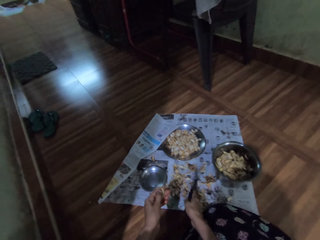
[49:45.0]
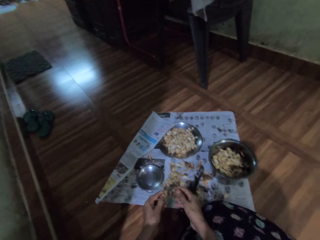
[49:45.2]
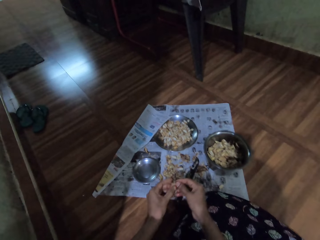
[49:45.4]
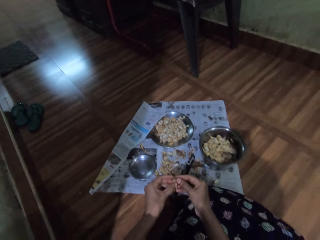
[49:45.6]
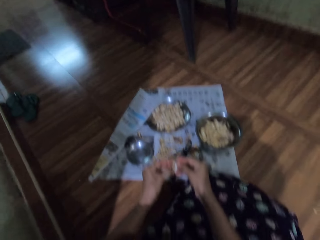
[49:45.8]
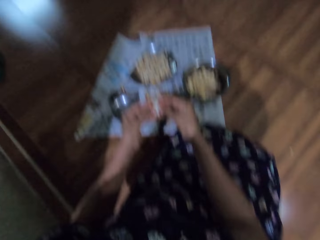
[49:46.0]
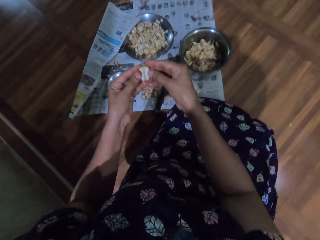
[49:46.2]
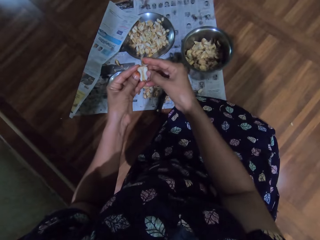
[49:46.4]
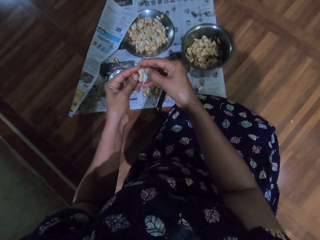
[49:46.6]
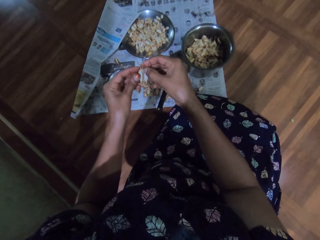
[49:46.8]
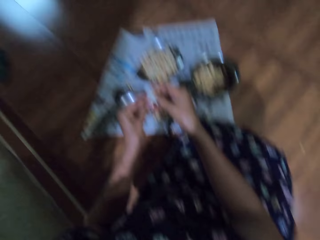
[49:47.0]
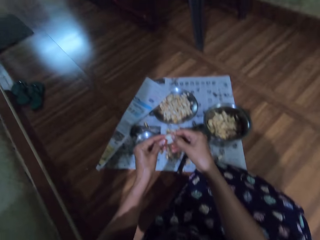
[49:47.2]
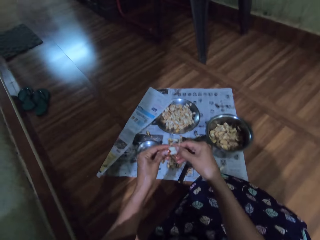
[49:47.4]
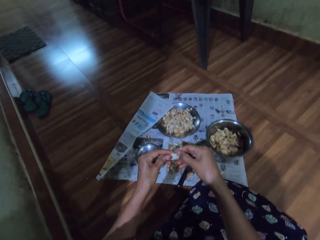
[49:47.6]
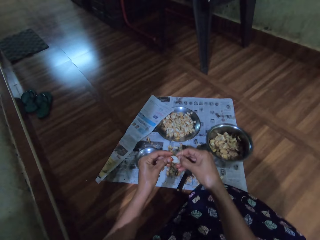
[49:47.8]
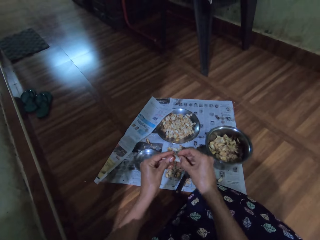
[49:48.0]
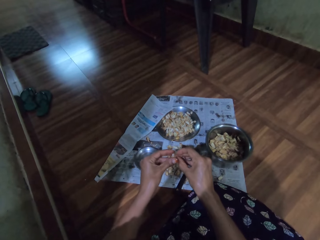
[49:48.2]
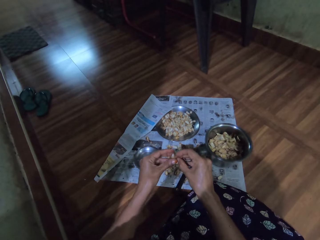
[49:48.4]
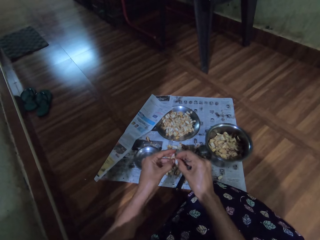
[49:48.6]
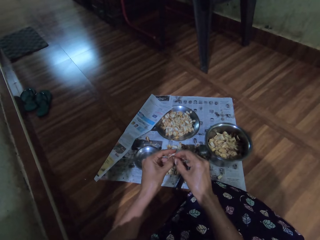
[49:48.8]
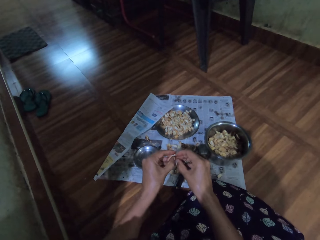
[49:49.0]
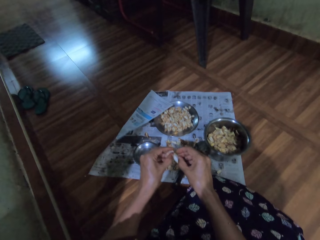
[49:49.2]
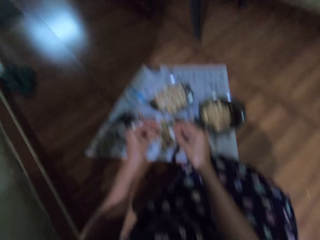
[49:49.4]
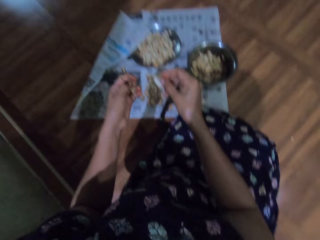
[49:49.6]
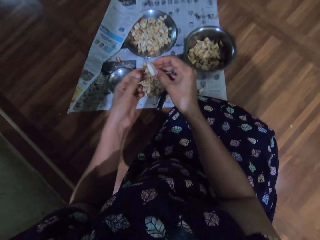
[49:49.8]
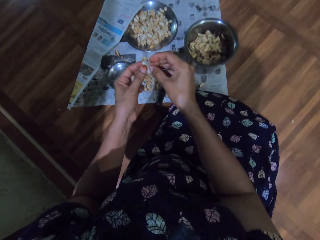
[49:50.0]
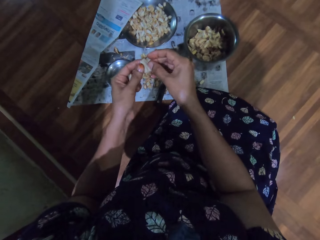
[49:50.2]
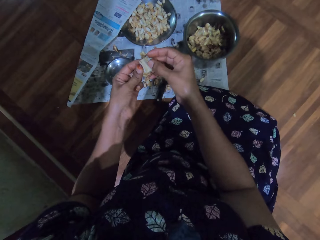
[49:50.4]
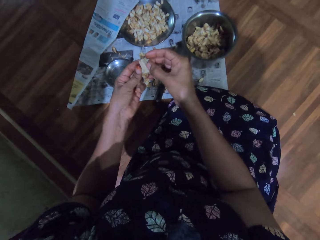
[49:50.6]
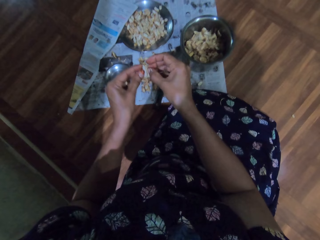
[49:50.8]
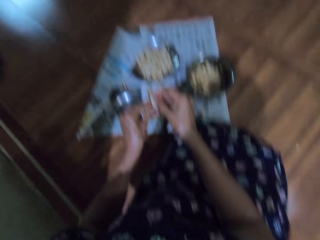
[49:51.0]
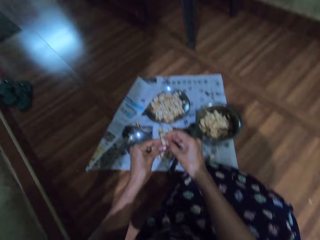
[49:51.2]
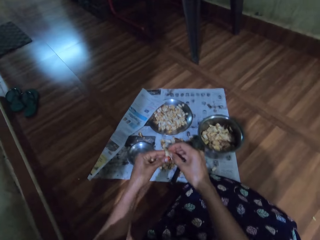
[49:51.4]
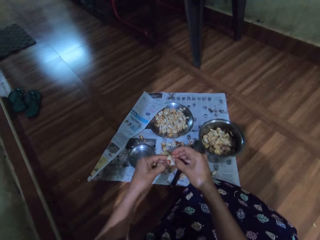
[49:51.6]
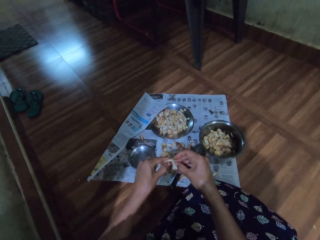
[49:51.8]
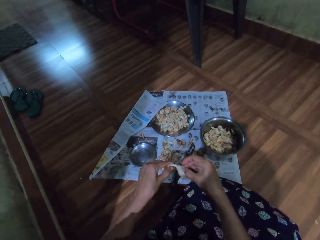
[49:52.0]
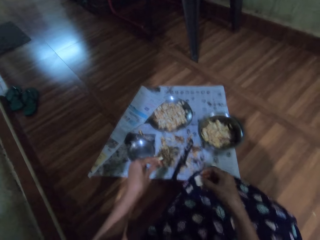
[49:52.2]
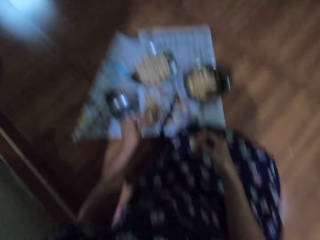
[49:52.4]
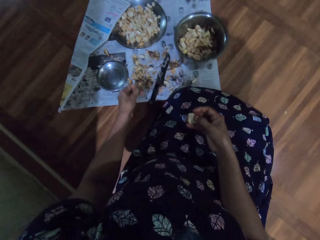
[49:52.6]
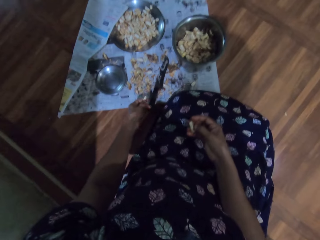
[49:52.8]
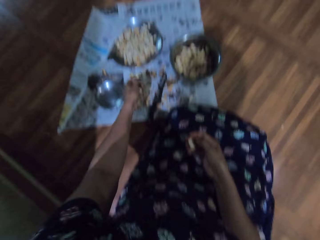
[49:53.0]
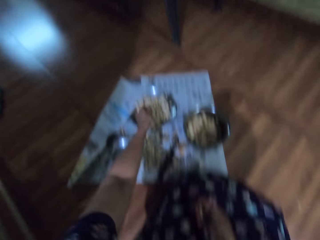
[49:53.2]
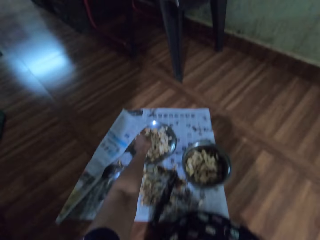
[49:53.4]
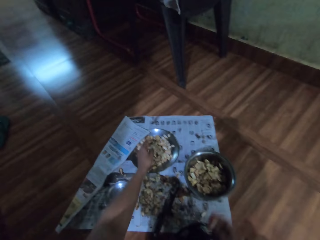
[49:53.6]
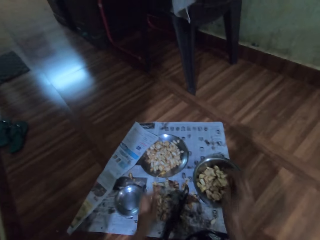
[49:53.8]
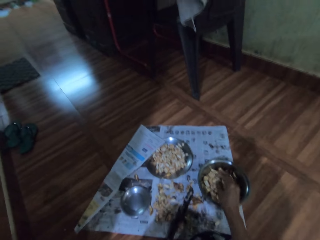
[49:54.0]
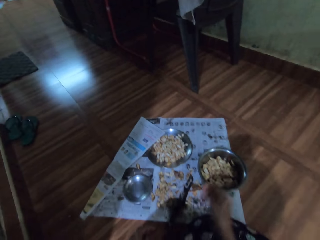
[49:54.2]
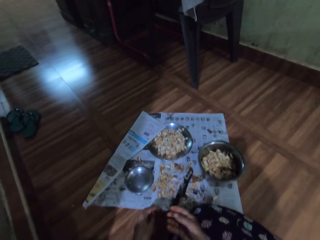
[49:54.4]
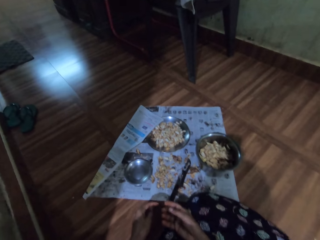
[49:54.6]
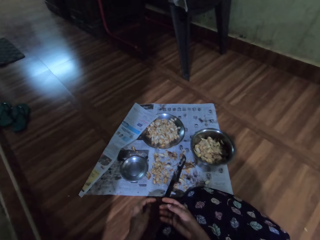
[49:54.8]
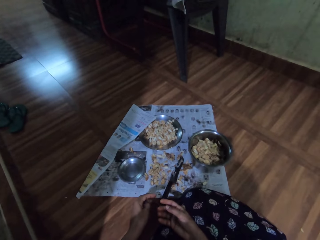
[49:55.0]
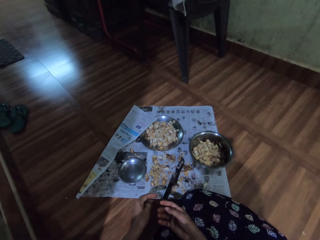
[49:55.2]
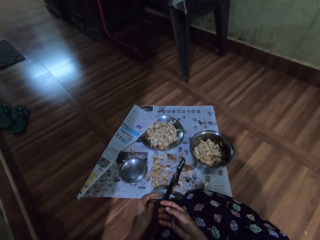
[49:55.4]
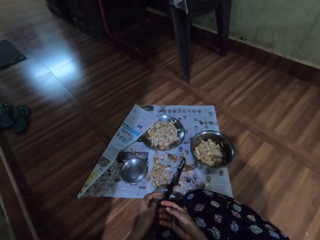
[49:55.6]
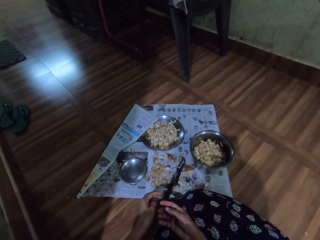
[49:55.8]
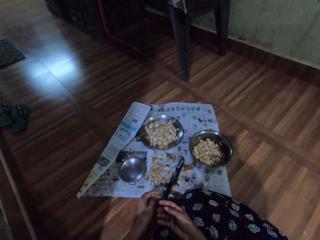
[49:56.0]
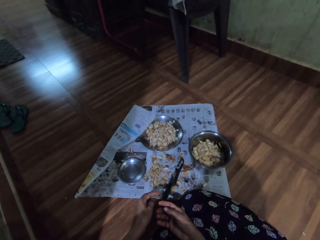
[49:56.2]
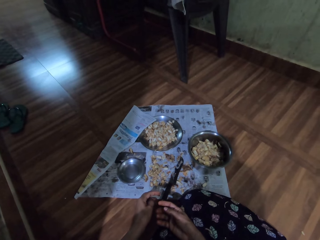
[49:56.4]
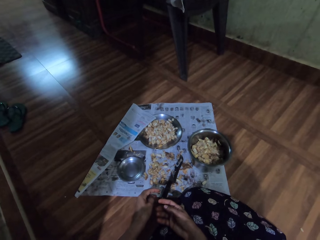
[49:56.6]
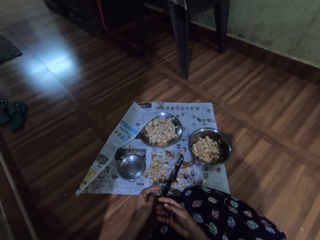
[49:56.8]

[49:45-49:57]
The camera wearer drops the knife on the newspaper with her right hand. She divides the garlic with both hands. She peels the garlic. She drops the garlic in the plate with her left hand. She drops the garlic in the plate with her right hand.

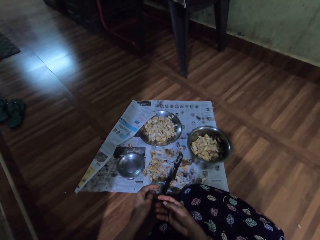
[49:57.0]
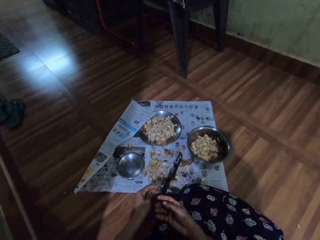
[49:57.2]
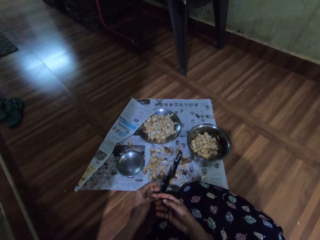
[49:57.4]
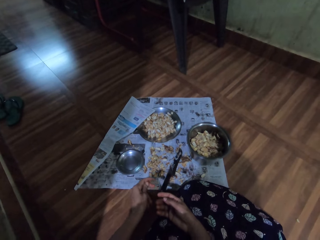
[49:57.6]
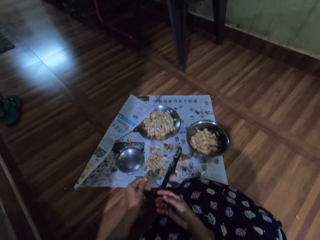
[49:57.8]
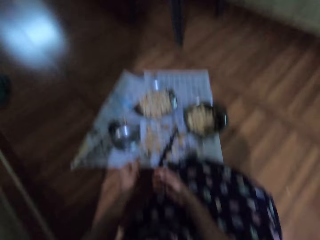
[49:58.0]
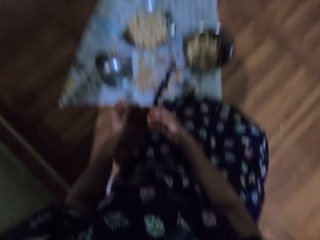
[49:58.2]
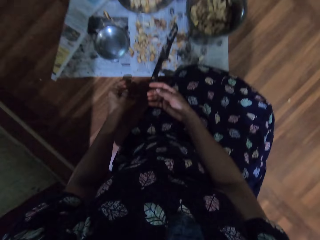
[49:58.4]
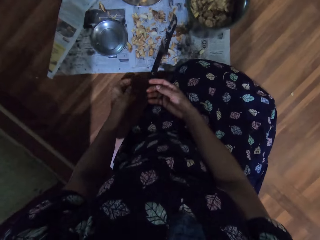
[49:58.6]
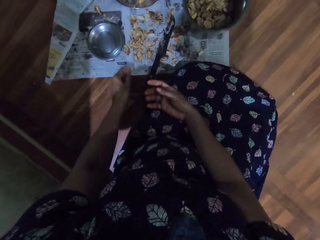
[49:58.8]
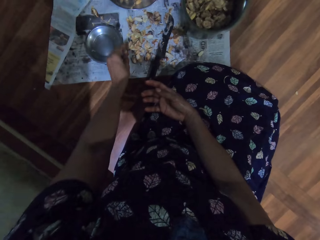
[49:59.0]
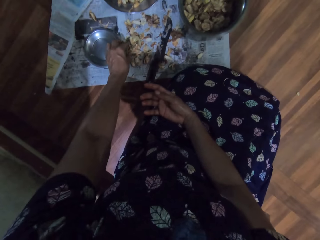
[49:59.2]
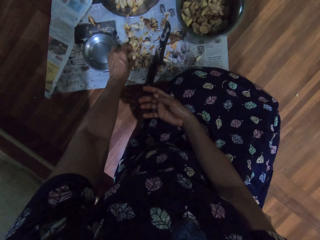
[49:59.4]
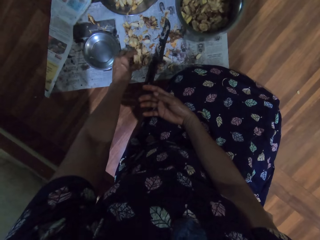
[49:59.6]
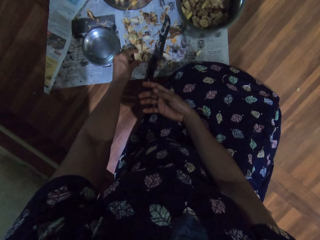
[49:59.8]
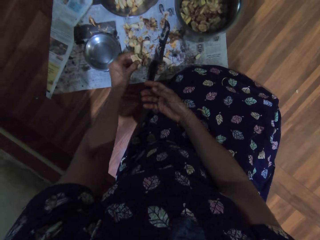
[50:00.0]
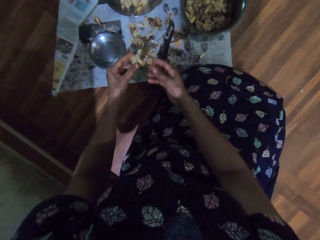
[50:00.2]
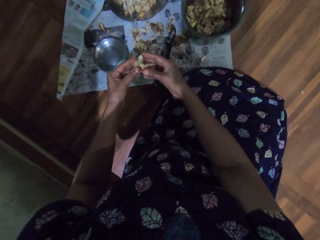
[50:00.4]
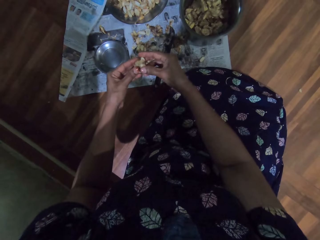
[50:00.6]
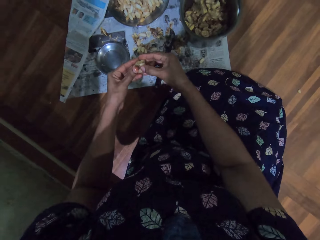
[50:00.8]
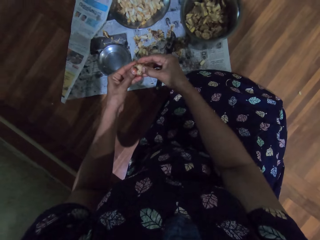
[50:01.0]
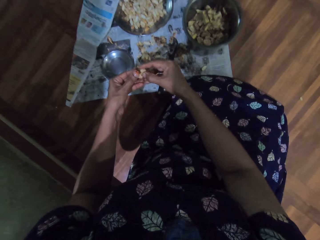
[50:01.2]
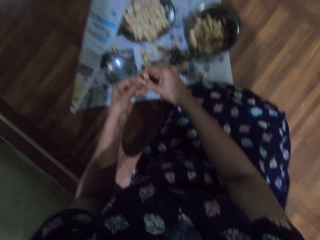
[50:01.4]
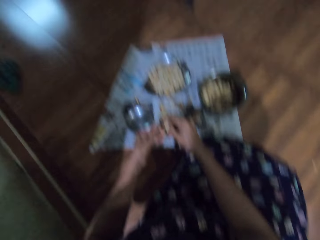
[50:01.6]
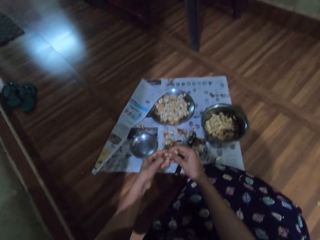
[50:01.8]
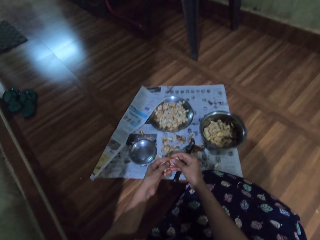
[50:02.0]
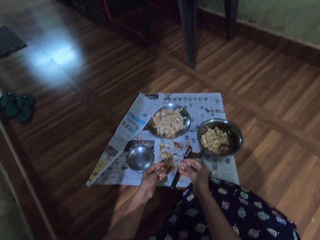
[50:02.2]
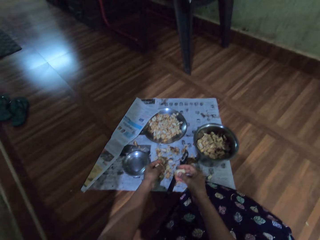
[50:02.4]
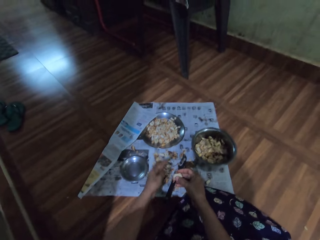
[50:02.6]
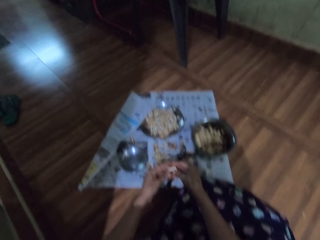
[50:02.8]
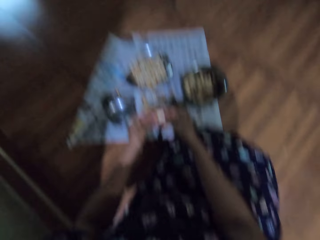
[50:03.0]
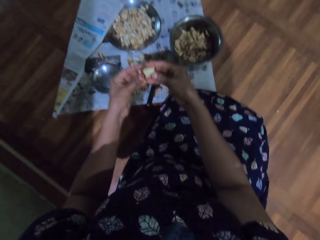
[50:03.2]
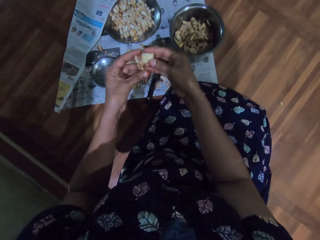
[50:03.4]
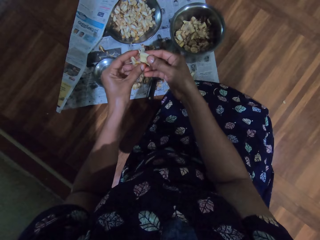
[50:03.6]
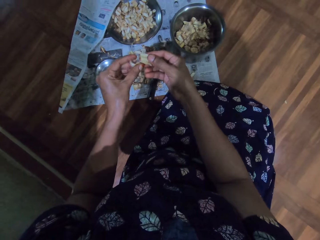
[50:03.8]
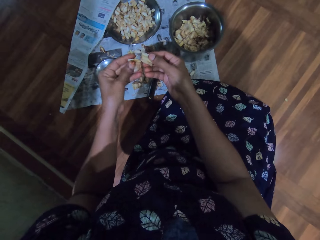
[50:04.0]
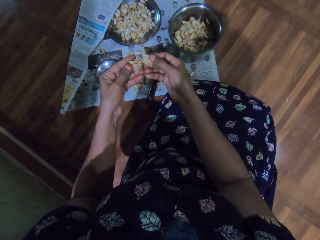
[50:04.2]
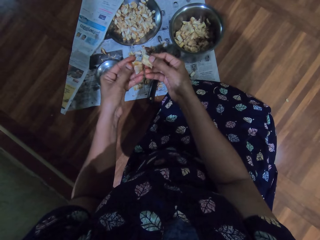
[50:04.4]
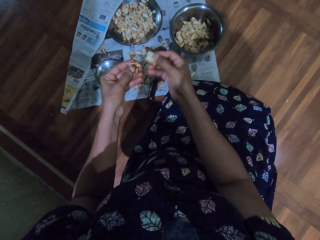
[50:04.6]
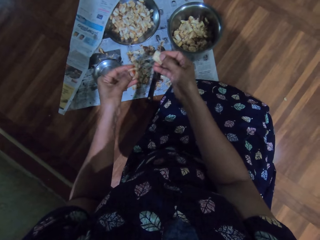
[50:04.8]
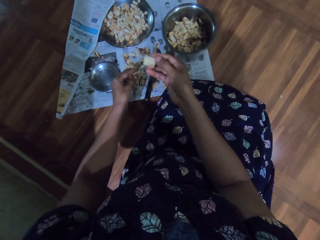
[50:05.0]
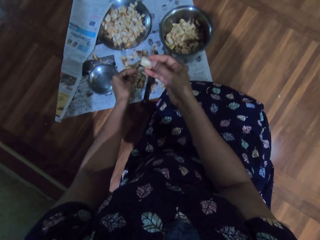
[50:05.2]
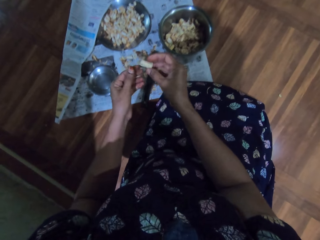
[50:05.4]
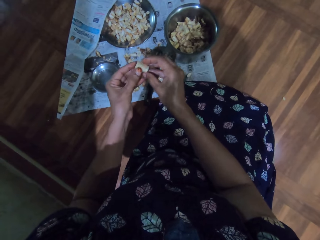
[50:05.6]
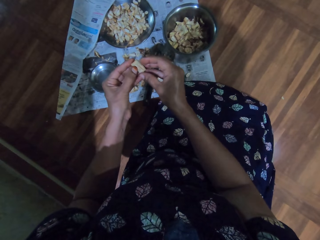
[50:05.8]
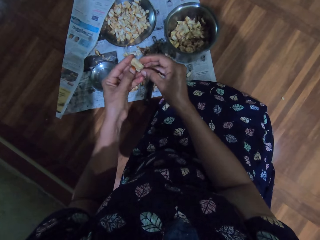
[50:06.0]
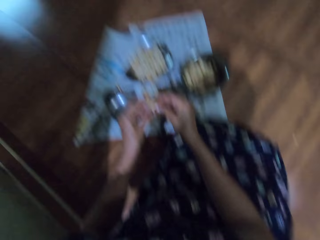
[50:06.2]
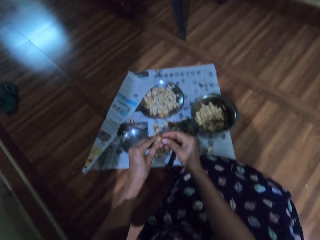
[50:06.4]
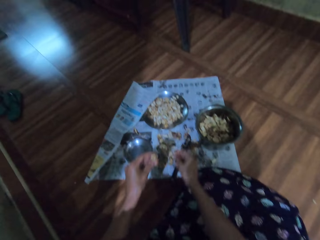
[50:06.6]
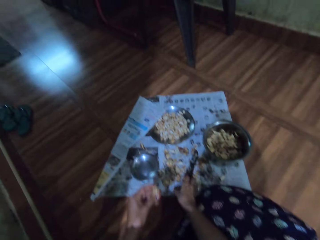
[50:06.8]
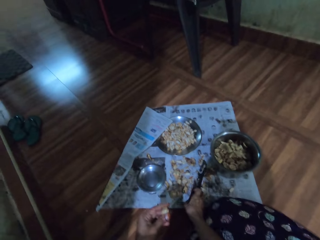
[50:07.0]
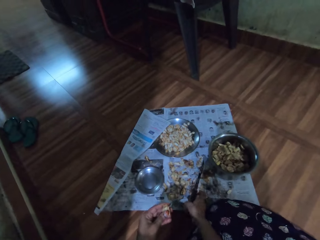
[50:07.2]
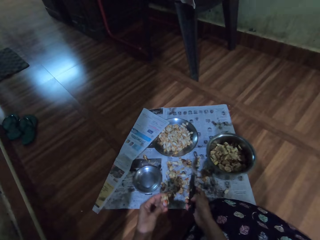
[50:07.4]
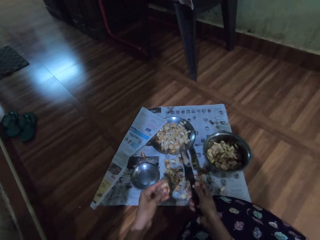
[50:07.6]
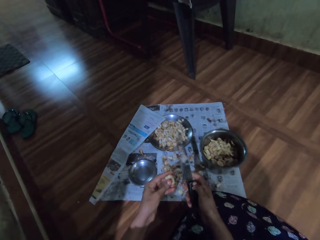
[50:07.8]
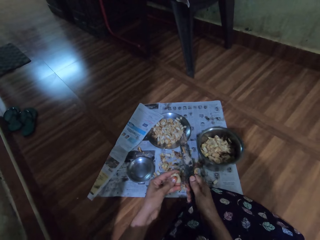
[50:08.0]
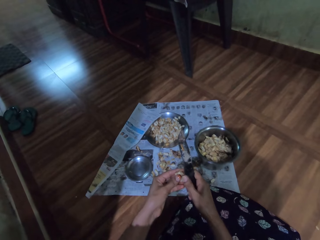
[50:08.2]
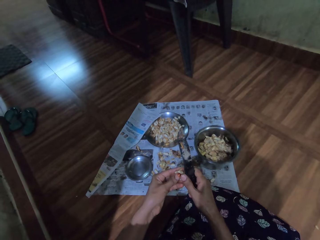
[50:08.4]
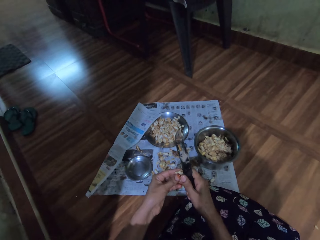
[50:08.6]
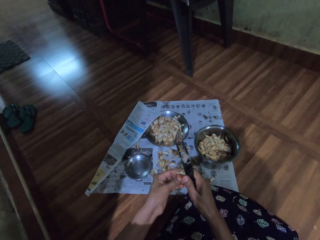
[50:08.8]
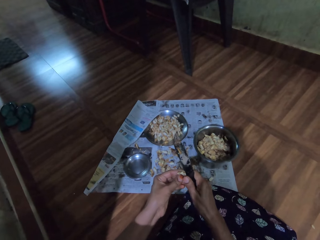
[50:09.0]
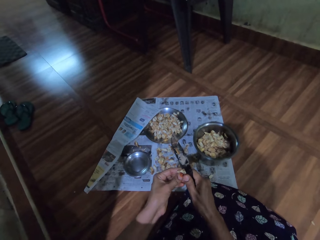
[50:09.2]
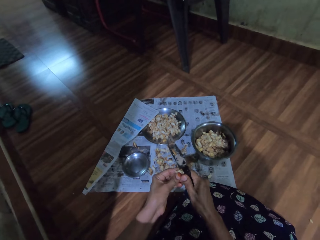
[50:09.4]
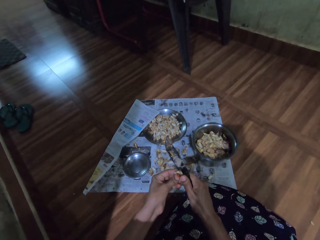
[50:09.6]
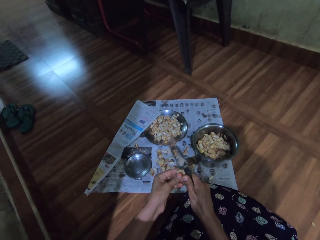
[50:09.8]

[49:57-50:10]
The camera wearer picks up a garlic from the newspaper with her left hand. She divides the garlic with both hands. She drops the garlic on the newspaper with her left hand. She divides the garlic with both hands. She drops the garlic on the newspaper with her left hand. She holds the garlic with both hands. She peels the garlic. She picks up the knife from the newspaper with her right hand. She cuts the garlic with the knife in her right hand.
